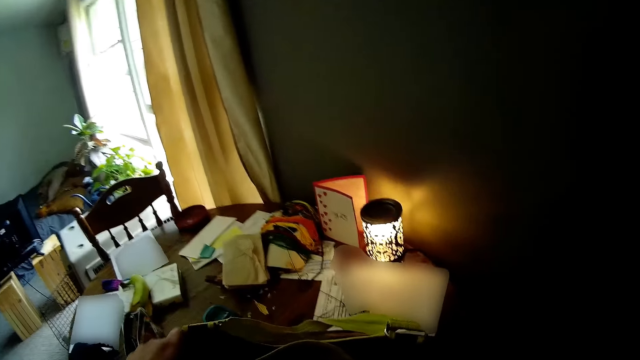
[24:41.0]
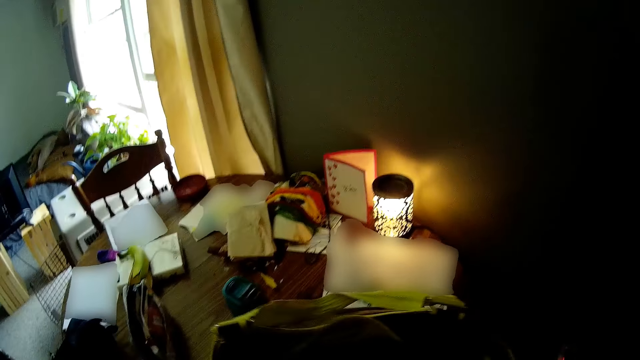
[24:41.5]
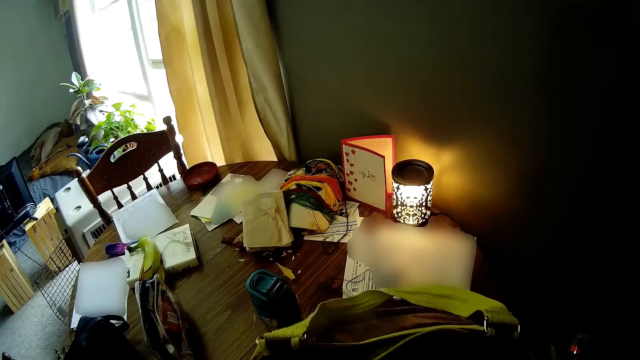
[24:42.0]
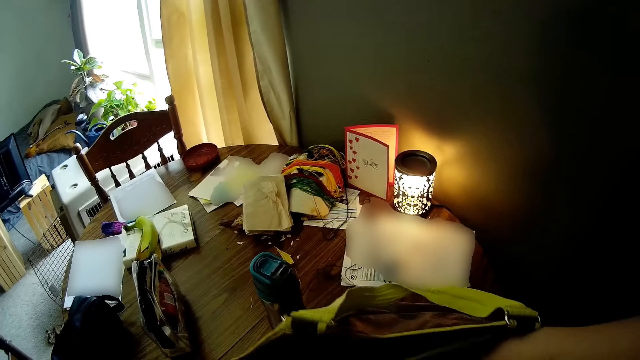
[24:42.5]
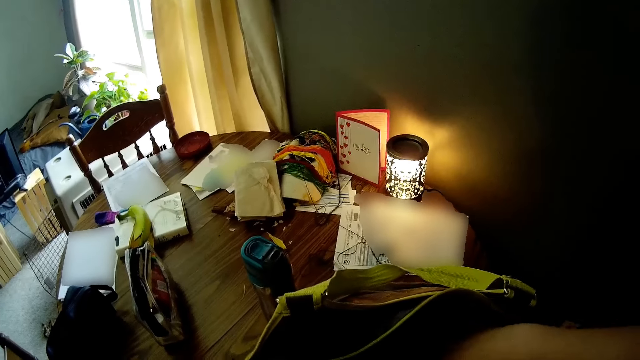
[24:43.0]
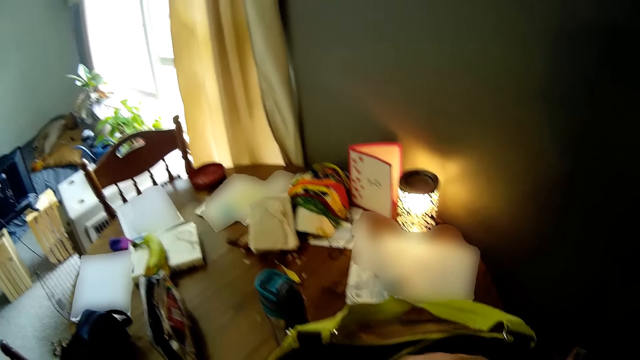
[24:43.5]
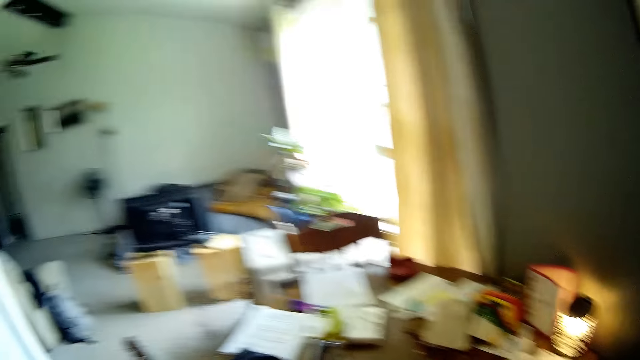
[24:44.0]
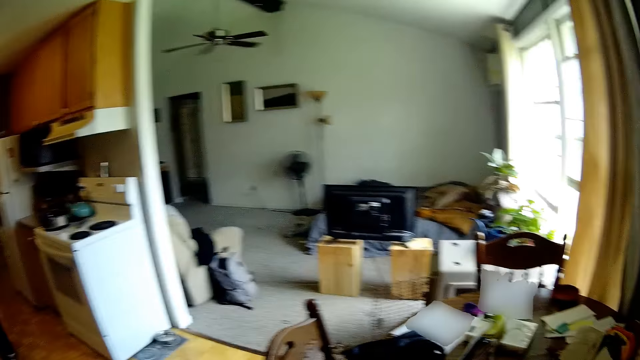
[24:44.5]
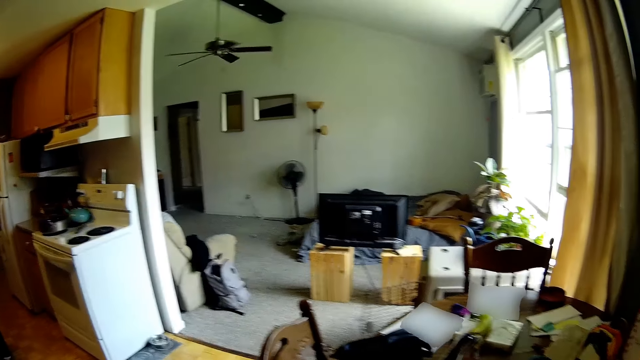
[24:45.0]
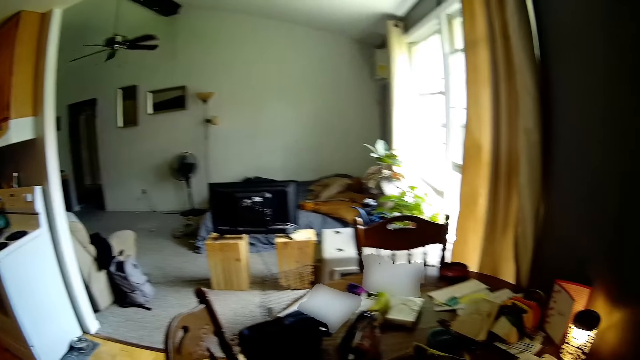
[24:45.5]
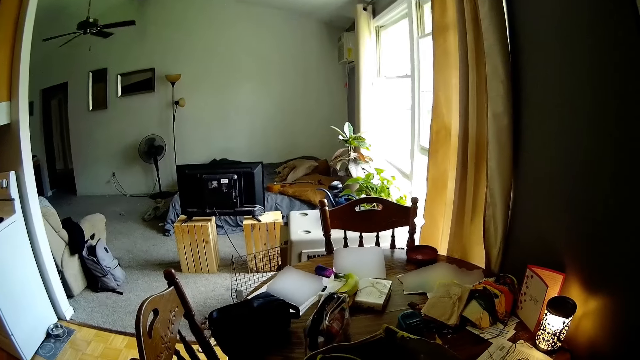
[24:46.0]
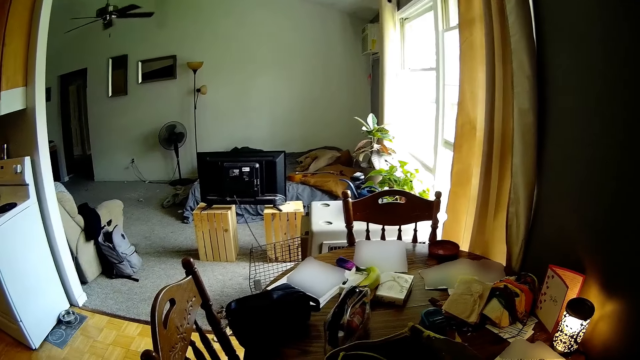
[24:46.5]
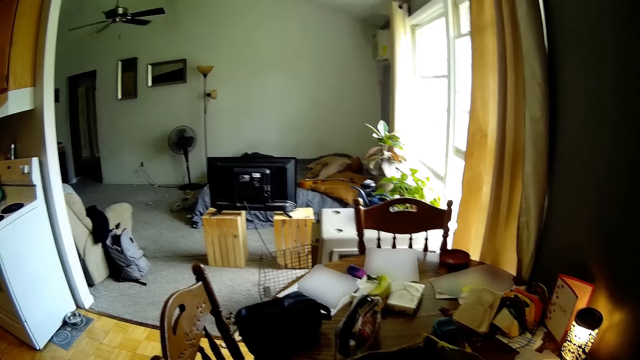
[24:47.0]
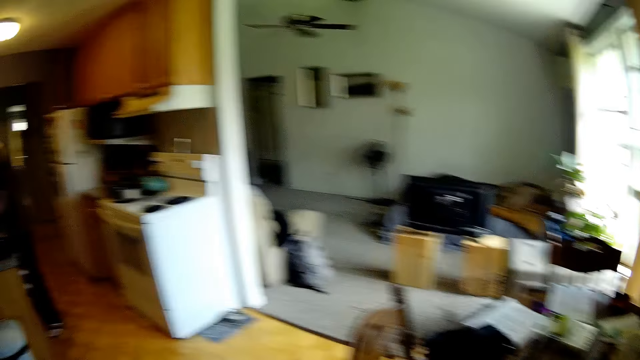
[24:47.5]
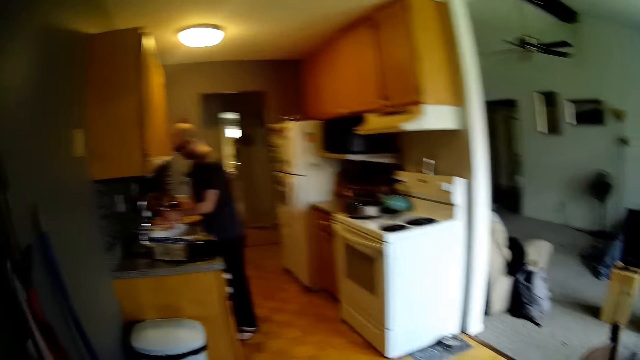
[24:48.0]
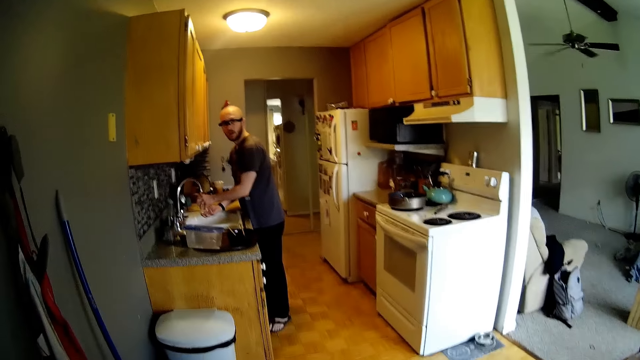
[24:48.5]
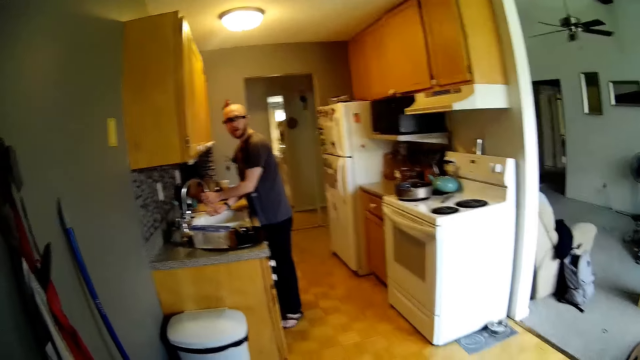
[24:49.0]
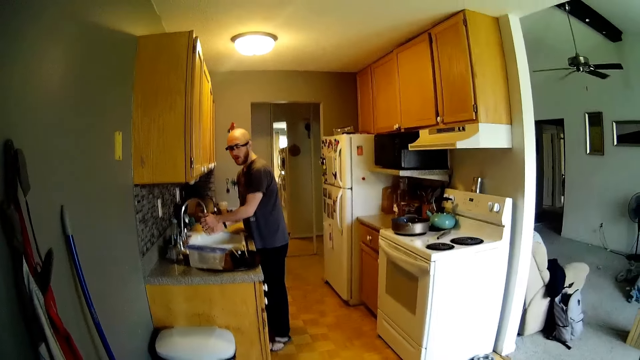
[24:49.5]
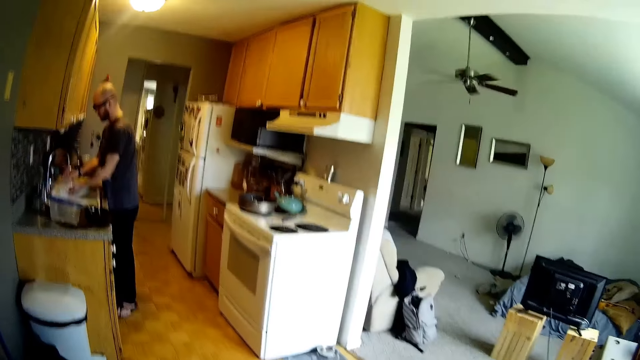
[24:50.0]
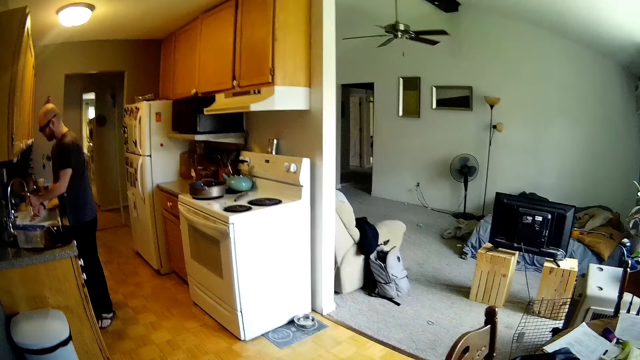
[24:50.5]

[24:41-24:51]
The camera wearer inserts her hands into the bag. She picks up something from the bag. She talks to a man. The man talks to the camera wearer. The camera wearer talks to the man. The man rinses his hands in the sink.

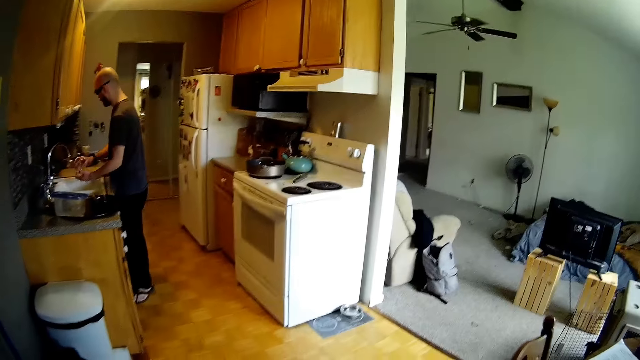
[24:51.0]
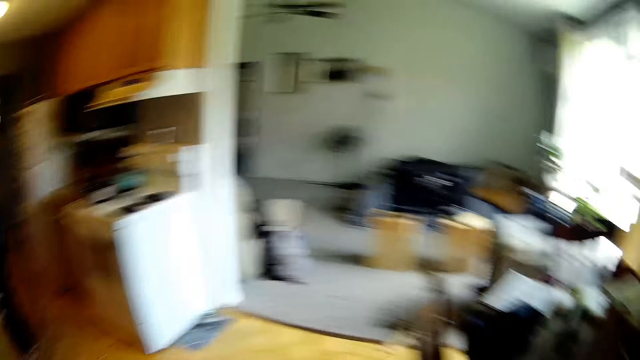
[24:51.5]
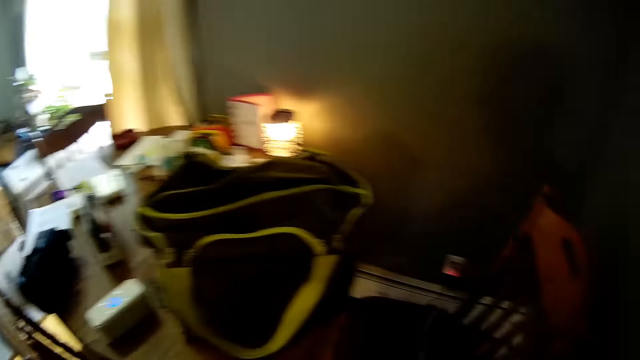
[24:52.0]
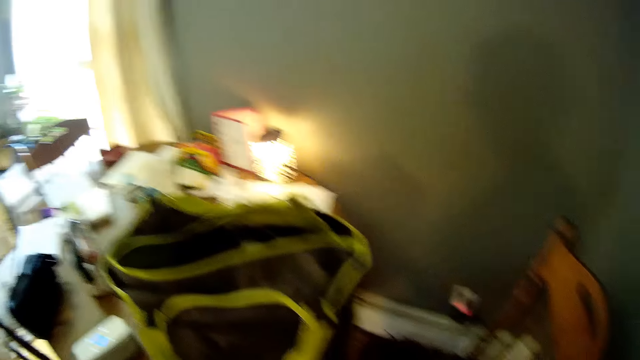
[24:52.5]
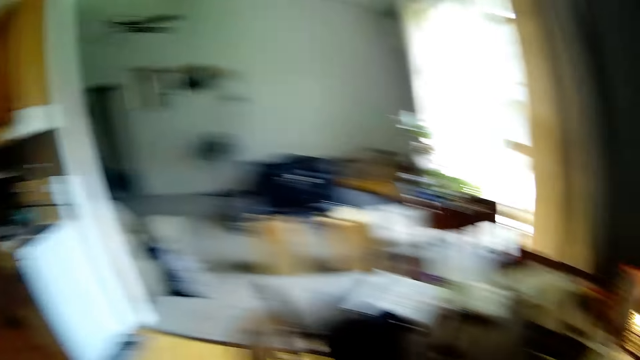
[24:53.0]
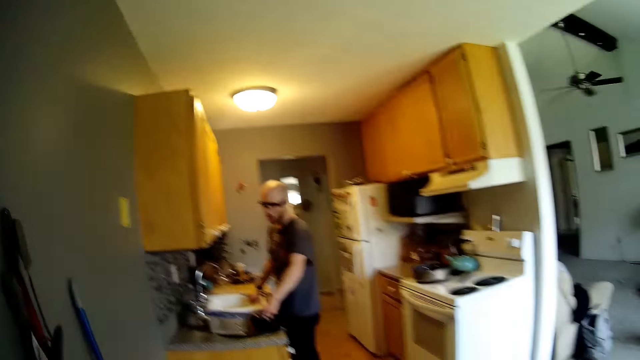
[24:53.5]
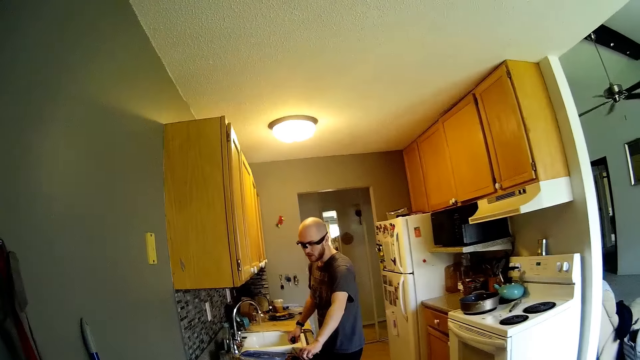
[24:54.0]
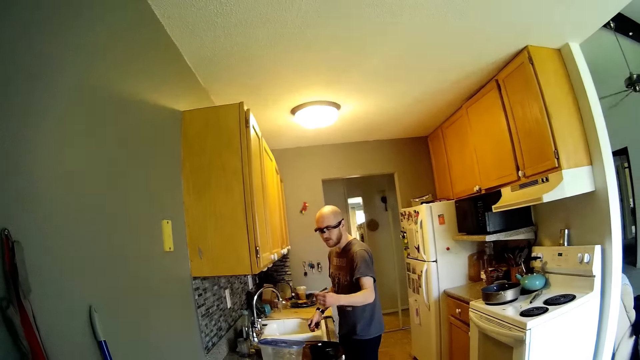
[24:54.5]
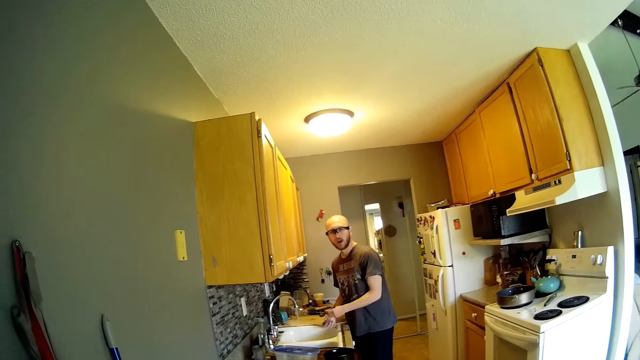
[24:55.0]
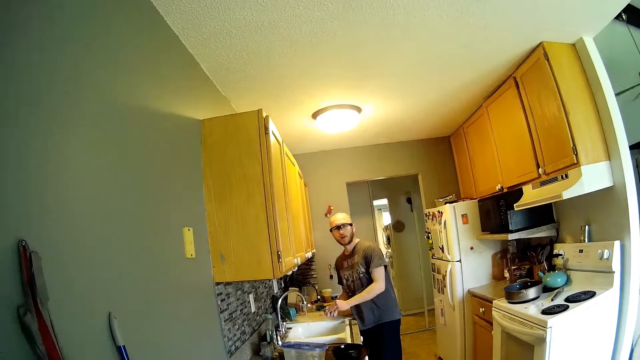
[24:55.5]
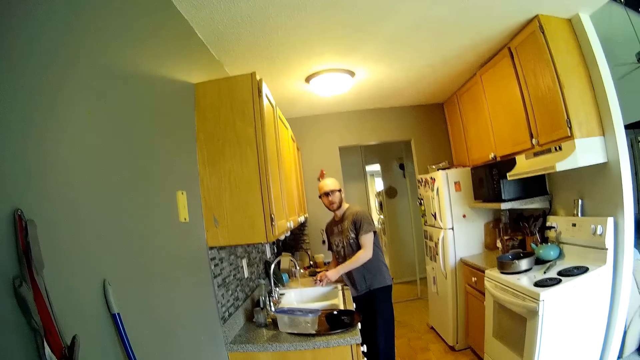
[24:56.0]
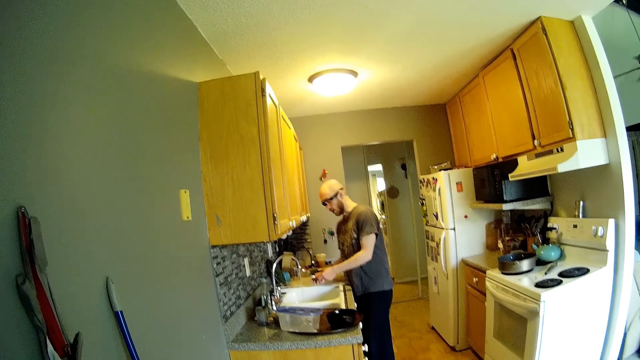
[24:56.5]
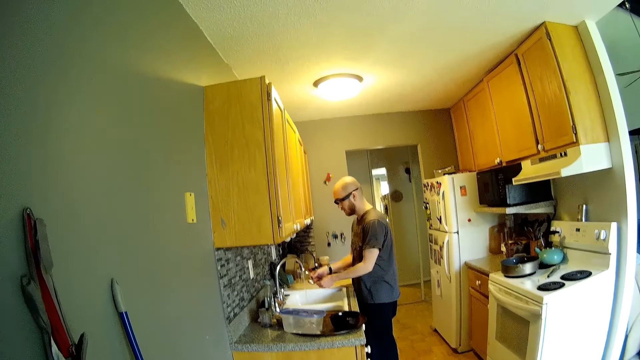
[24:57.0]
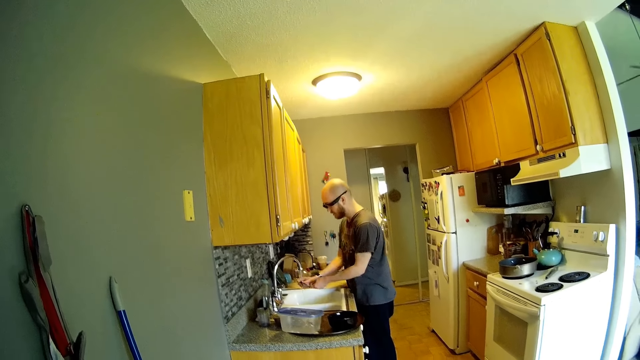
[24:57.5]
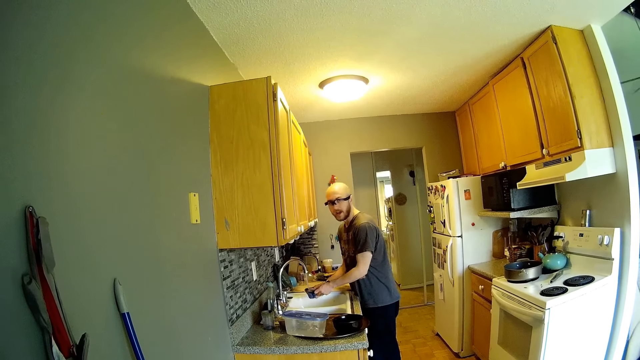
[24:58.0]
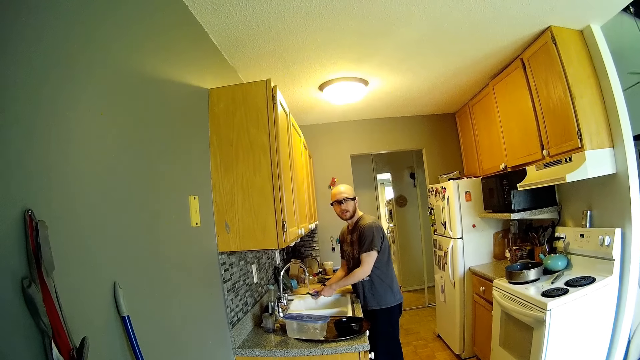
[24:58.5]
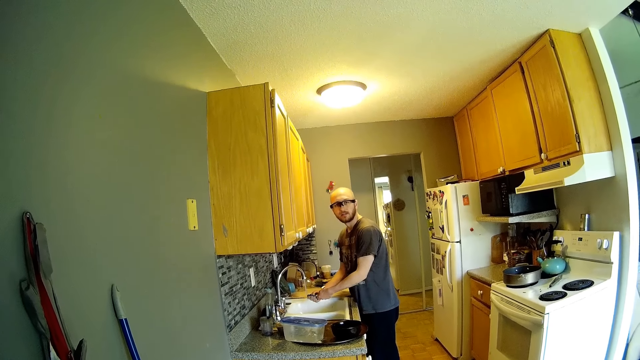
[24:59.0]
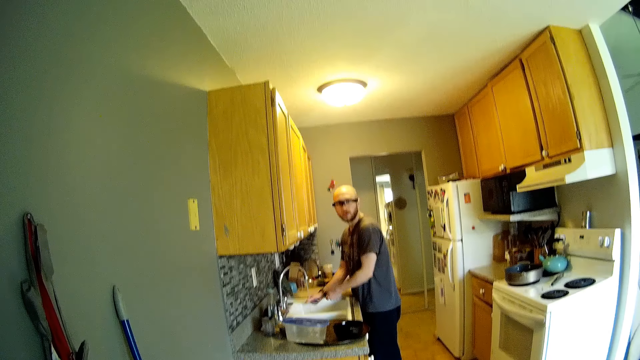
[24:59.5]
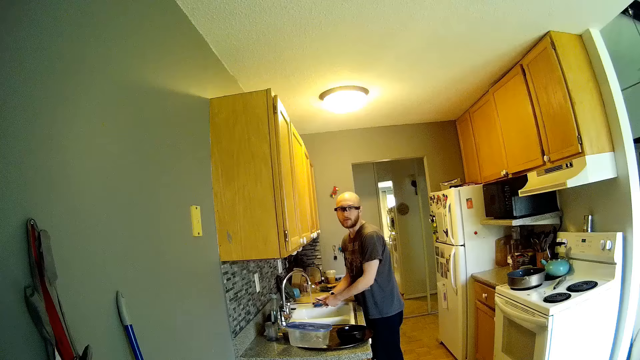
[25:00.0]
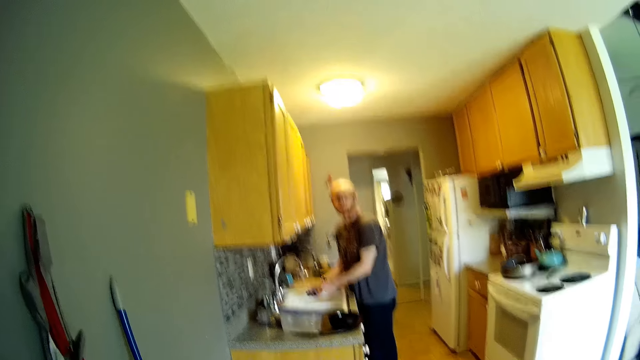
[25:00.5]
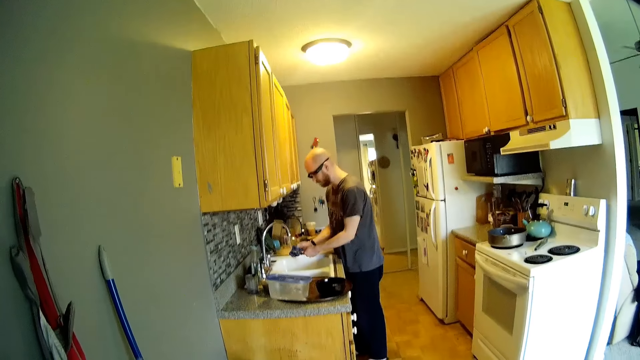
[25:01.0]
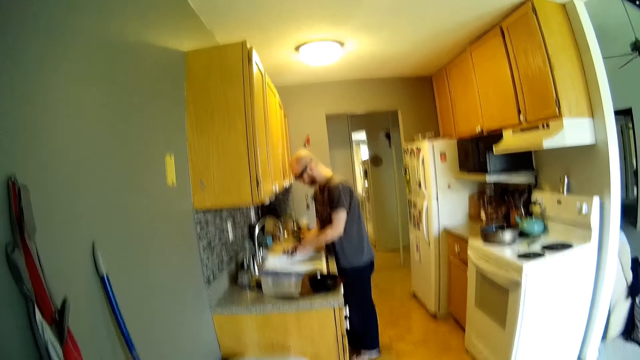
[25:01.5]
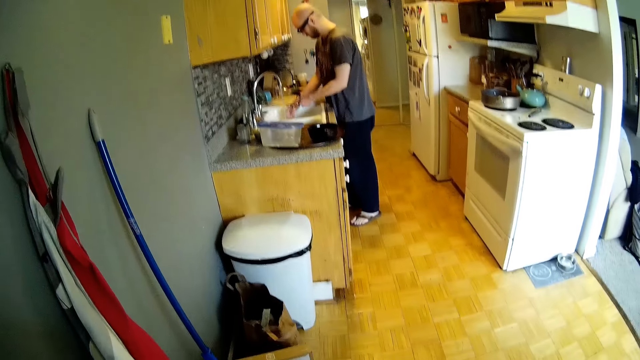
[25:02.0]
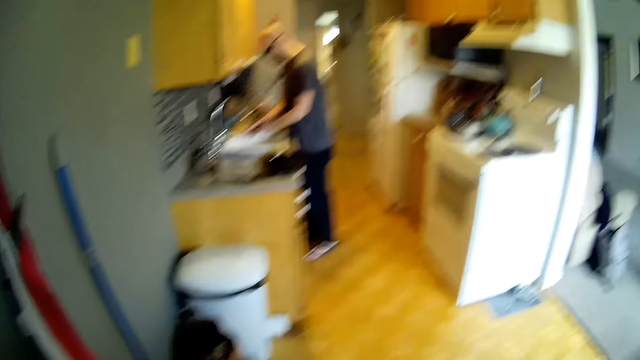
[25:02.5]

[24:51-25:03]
A man talks to the camera wearer. The man picks up a spoon from a cup on the countertop with his left hand and washes the spoon with a sponge in his right hand. The camera wearer talks to the man.
